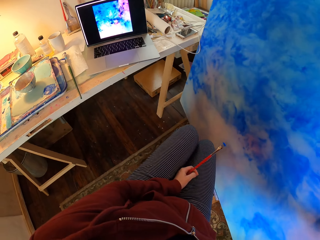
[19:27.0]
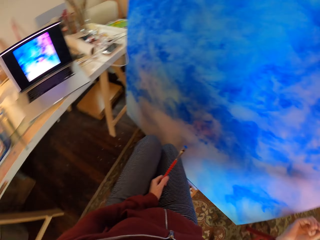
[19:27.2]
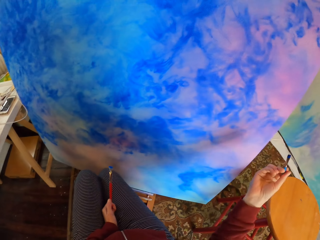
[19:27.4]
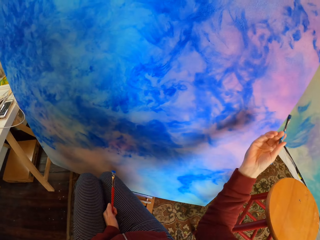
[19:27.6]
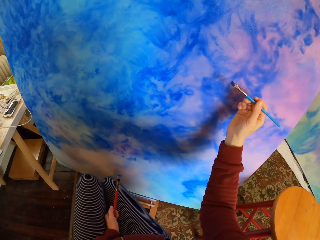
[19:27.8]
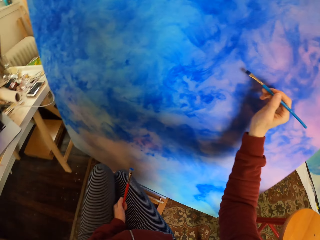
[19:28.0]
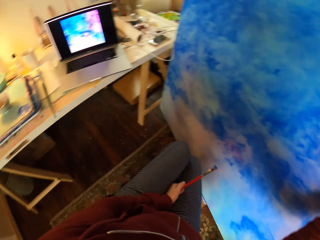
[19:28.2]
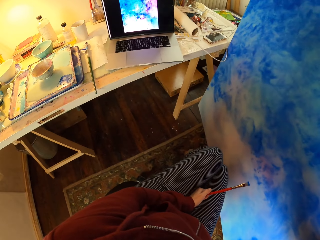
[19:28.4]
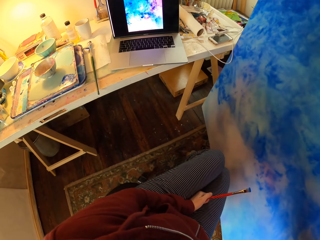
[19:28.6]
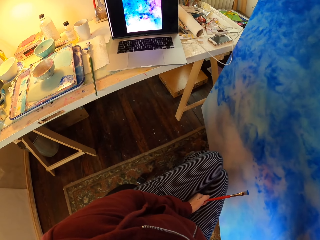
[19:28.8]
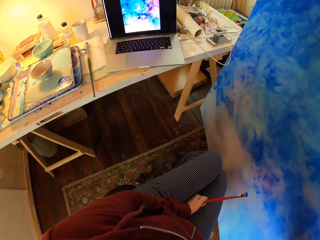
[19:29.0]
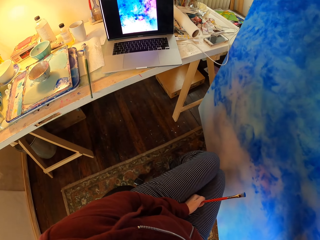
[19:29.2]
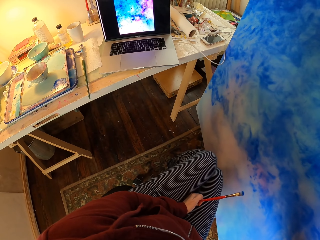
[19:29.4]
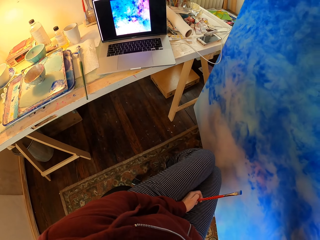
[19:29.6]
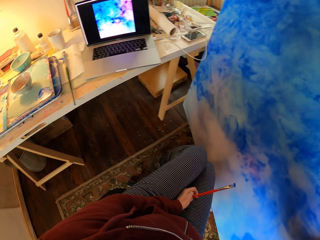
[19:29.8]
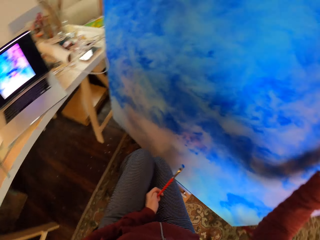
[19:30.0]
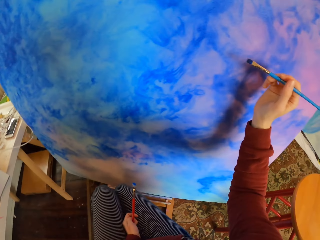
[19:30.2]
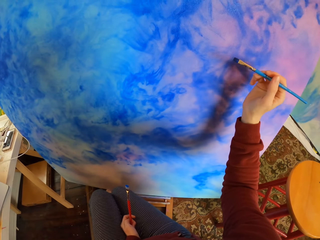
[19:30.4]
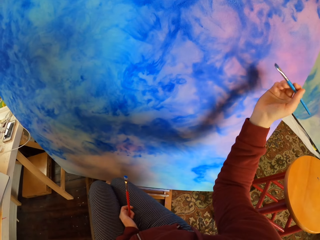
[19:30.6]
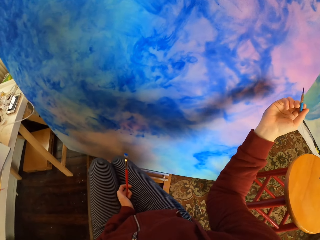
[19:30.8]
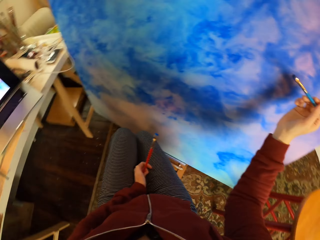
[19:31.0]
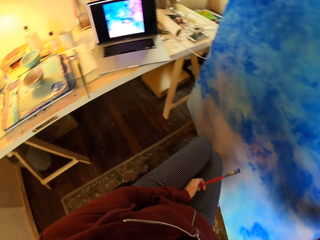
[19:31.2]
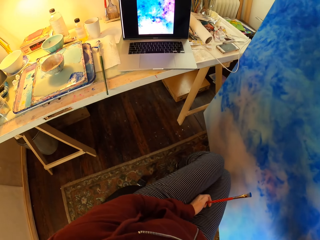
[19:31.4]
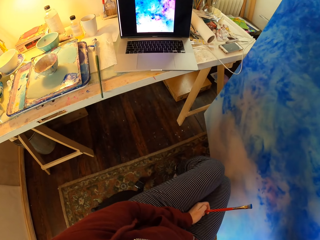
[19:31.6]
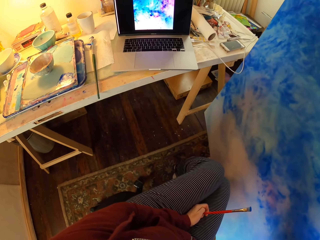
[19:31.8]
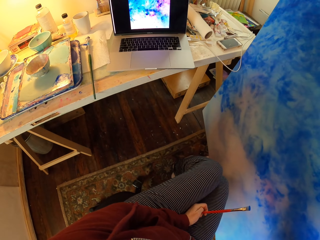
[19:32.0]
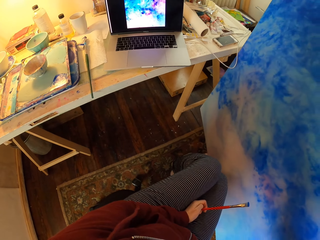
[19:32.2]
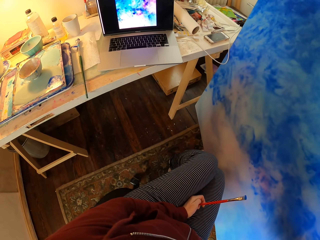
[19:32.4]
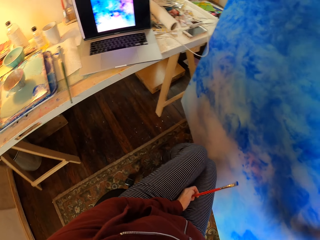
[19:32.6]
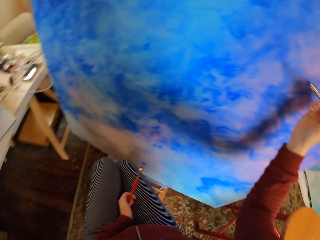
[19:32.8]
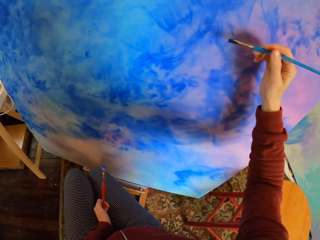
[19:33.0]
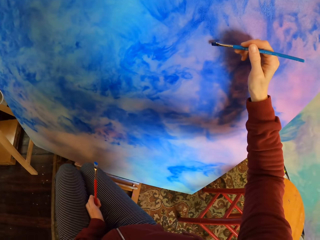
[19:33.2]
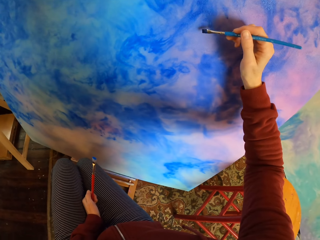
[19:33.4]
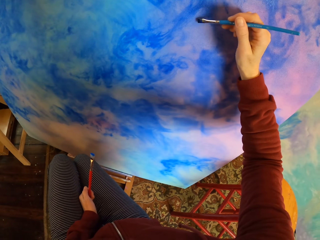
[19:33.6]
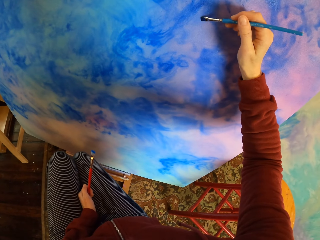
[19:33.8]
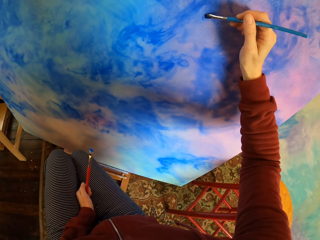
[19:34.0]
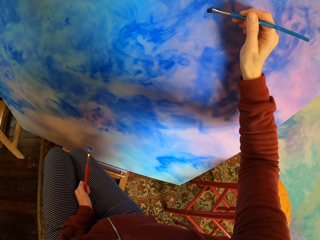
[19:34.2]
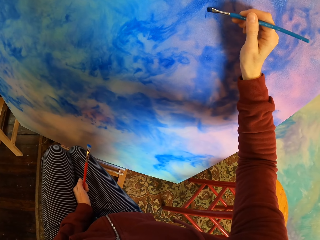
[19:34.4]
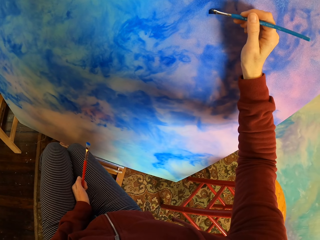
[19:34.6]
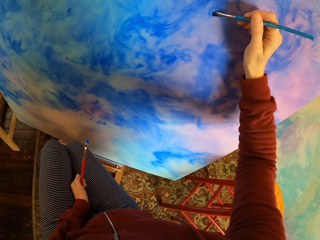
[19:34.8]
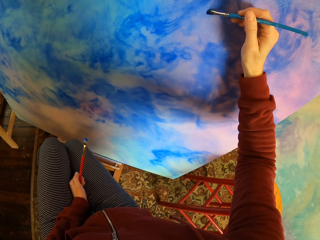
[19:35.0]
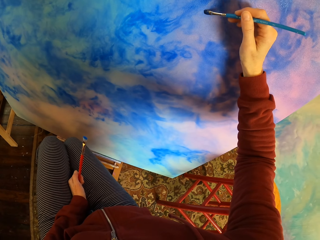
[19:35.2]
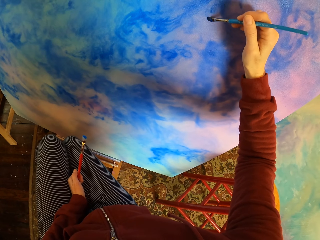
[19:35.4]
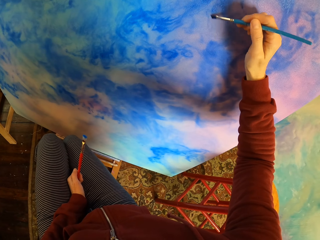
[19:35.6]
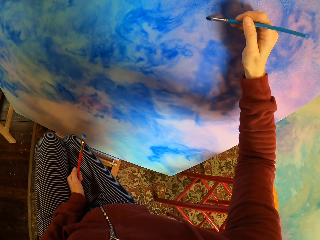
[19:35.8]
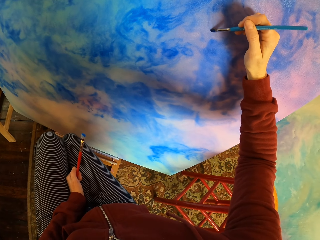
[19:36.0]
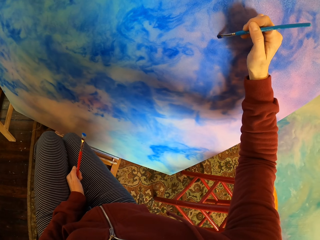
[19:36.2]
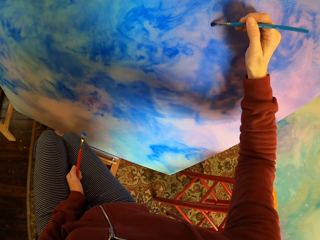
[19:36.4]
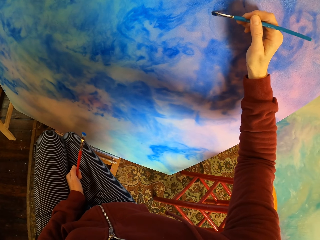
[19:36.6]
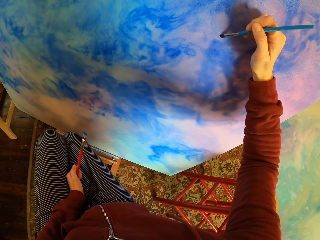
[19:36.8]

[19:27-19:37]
The camera wearer looks at the laptop. They paint art. They look at the laptop. They paint a wooden board.

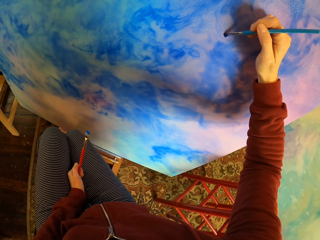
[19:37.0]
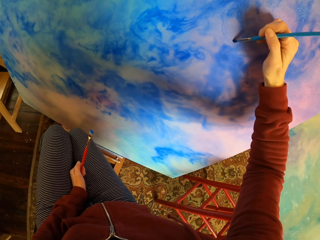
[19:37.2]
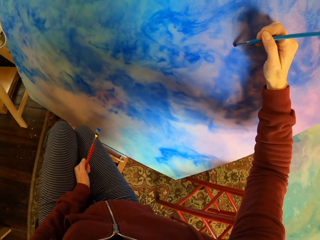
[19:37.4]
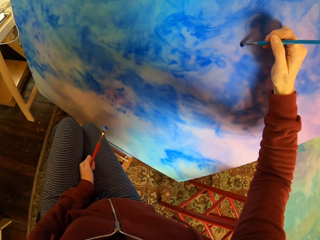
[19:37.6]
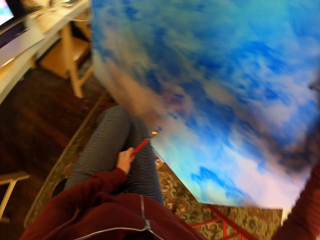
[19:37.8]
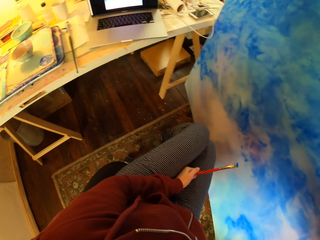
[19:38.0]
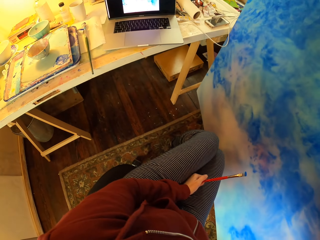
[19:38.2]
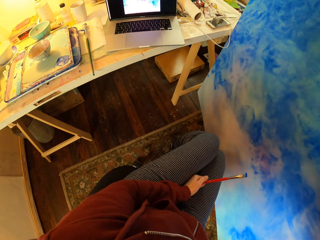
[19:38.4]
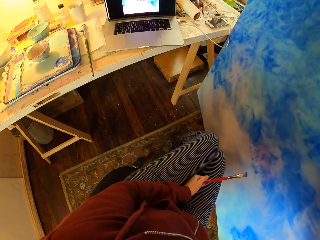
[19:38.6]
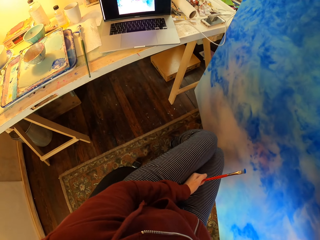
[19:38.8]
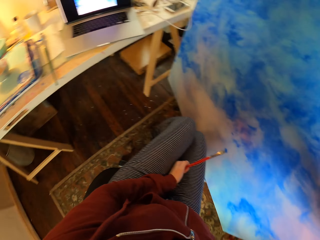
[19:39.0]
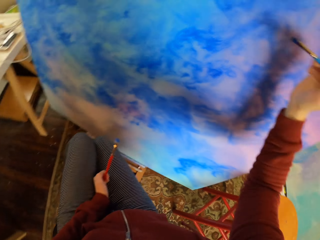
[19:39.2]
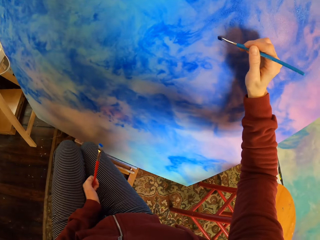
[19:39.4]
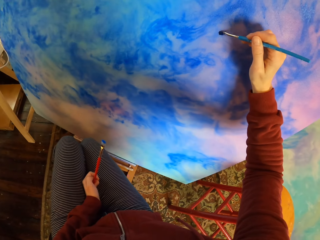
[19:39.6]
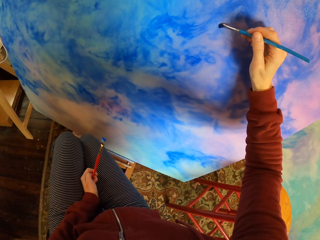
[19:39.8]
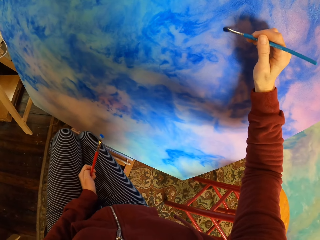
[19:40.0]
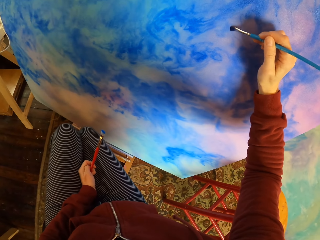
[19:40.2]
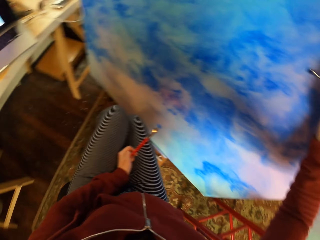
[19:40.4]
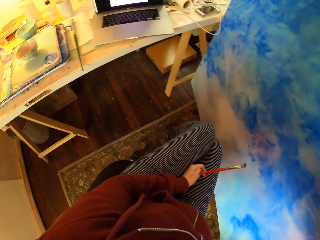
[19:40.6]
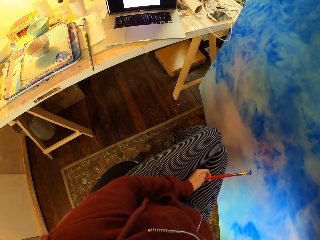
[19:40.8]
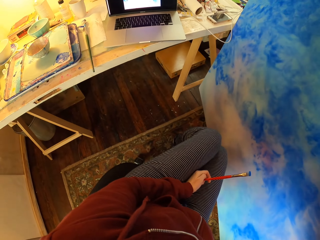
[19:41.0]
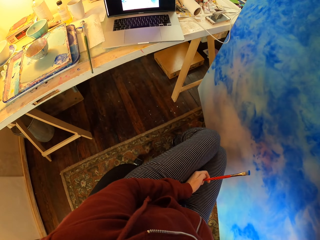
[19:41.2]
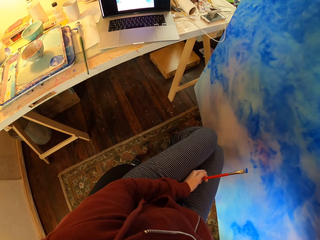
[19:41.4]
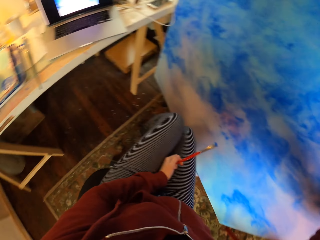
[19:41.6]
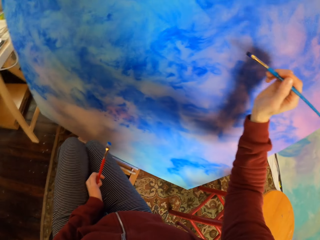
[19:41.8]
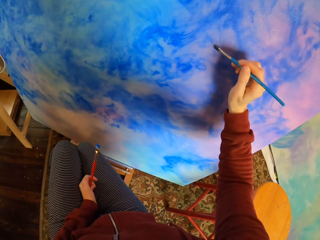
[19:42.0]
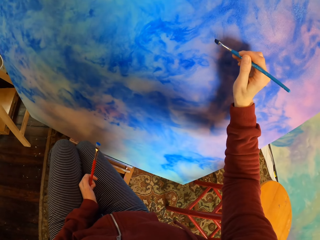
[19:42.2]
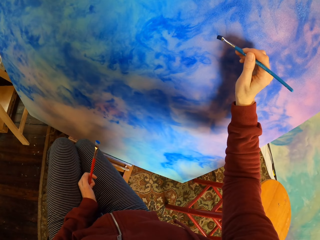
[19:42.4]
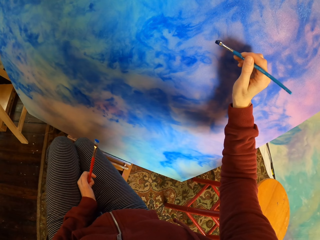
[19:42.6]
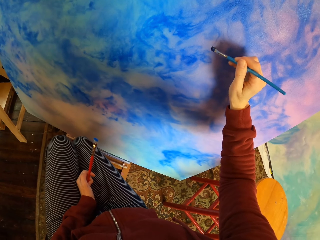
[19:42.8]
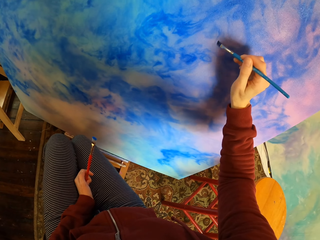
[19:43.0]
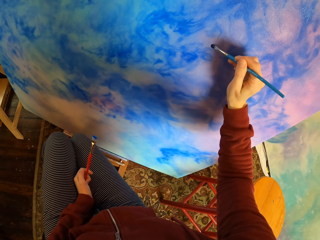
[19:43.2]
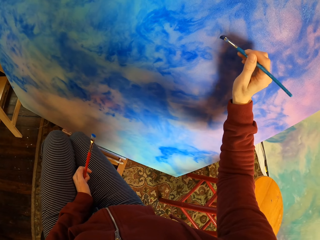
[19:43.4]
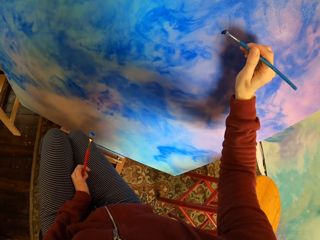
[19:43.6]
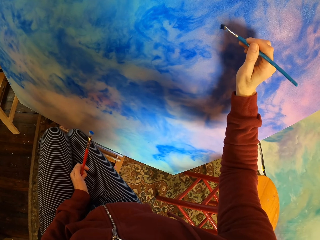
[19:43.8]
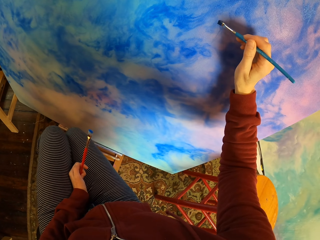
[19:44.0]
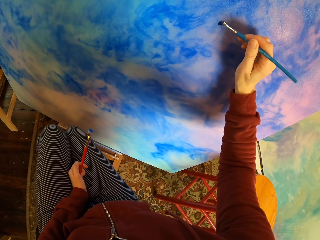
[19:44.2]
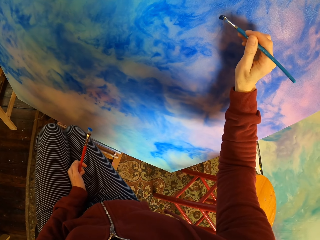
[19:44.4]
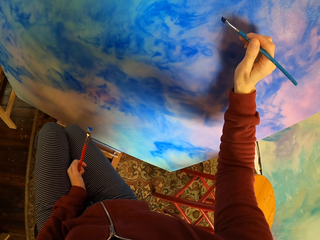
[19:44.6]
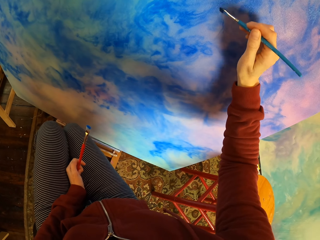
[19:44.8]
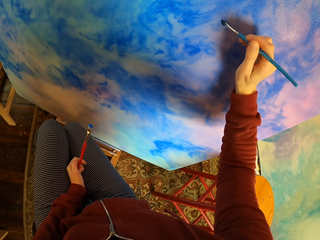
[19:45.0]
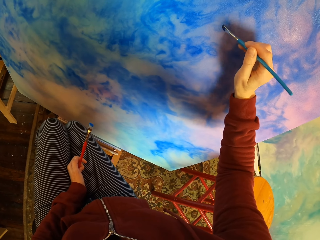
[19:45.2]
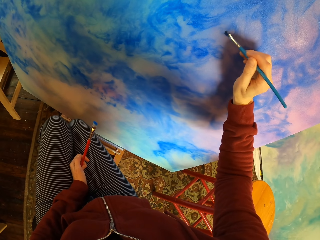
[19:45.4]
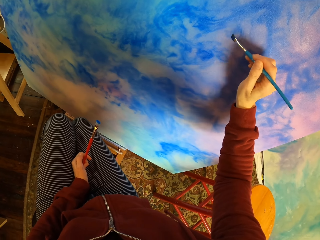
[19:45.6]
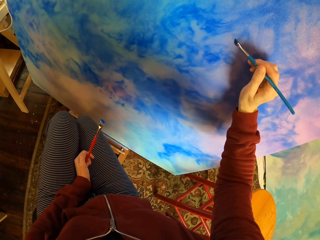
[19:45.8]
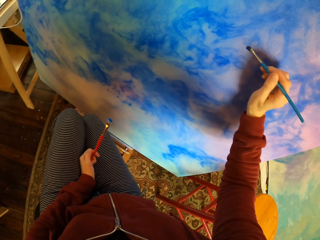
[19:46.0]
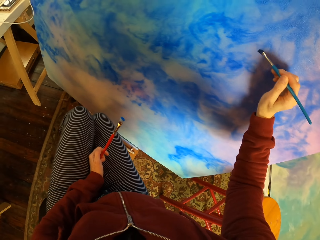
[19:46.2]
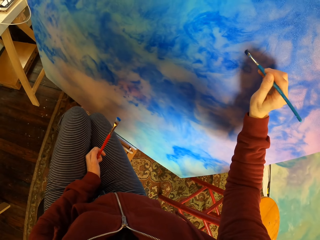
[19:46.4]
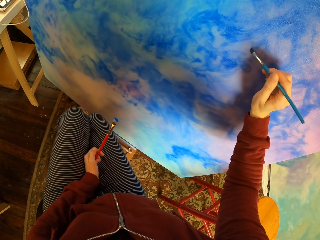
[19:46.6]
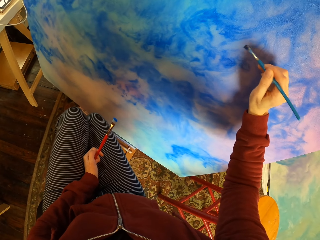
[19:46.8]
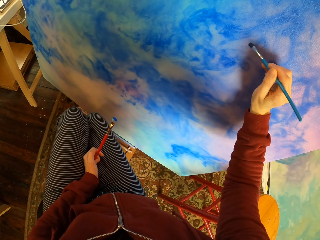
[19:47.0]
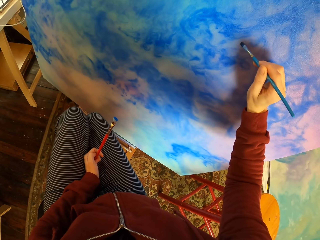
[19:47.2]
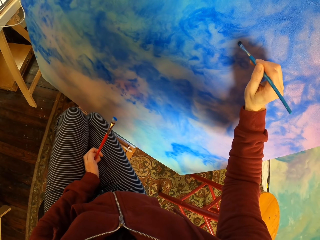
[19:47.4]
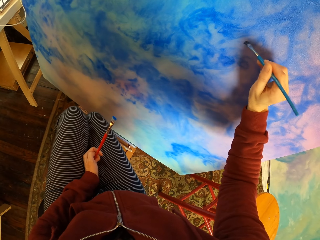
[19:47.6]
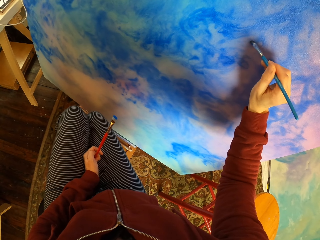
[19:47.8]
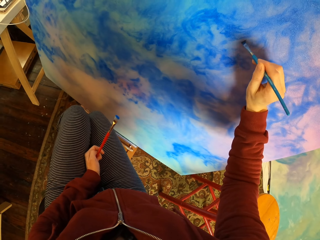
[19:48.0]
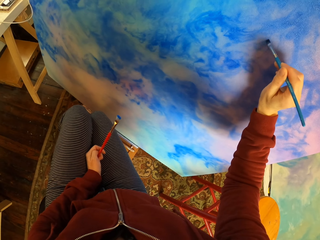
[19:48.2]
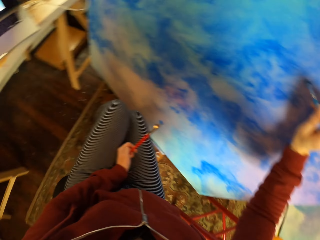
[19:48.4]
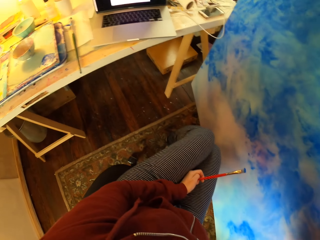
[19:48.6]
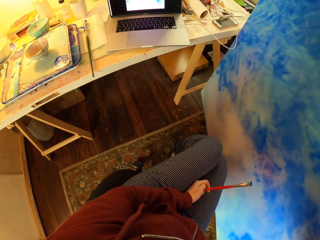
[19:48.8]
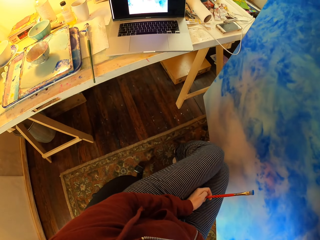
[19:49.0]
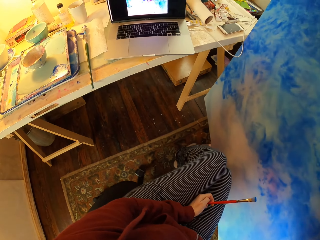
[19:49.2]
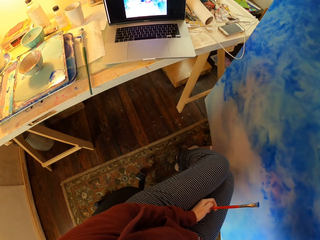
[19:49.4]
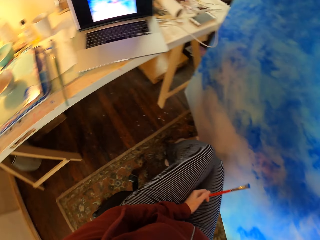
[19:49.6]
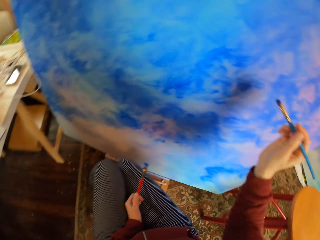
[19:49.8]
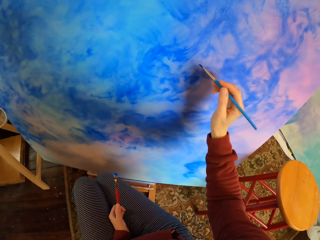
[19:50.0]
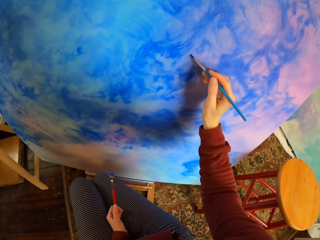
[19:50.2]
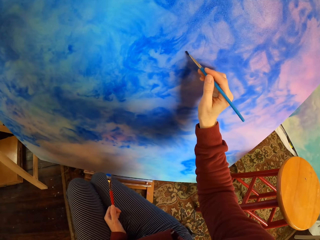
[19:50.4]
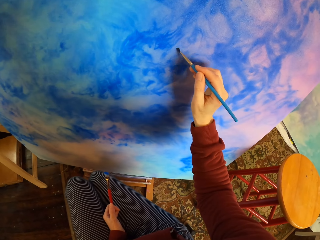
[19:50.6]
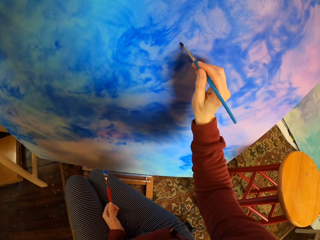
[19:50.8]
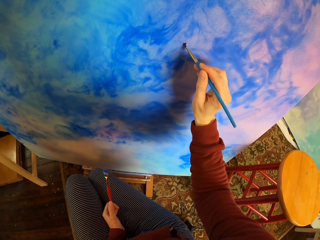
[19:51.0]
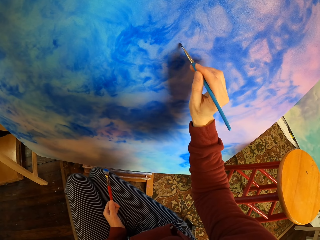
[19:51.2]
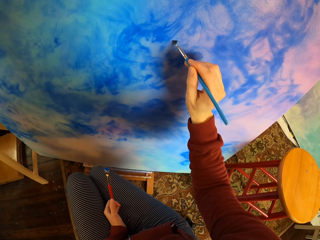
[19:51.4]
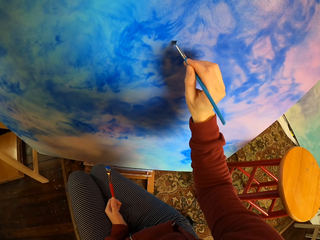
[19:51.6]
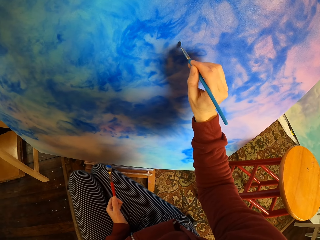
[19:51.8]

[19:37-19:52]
The camera wearer looks at the laptop. They paint art. They look at the laptop. They paint art. They look at the laptop. They paint art.
